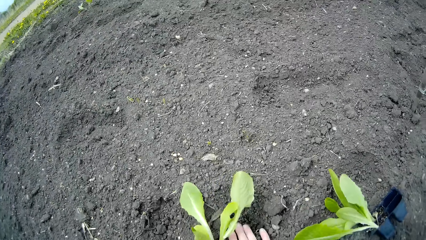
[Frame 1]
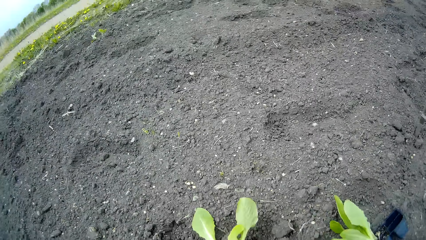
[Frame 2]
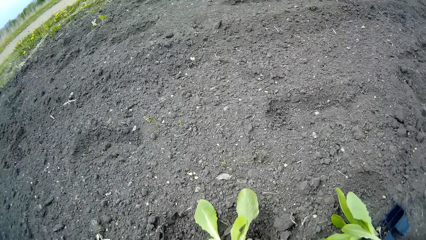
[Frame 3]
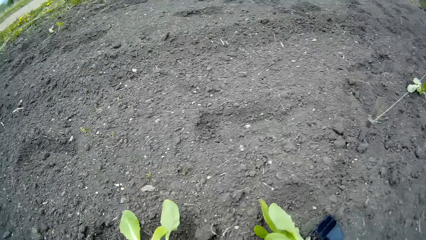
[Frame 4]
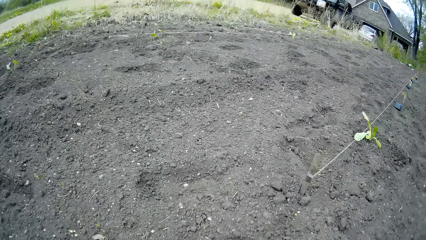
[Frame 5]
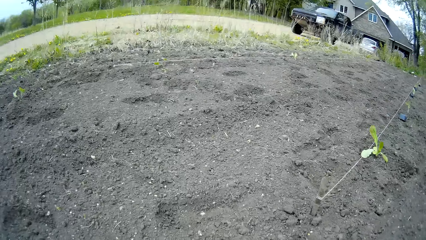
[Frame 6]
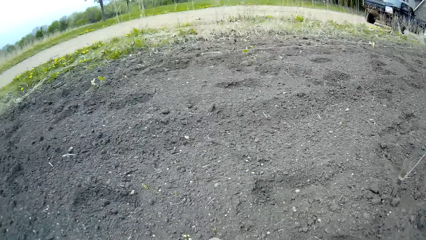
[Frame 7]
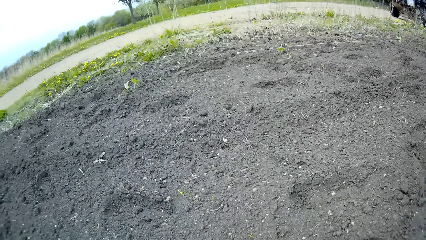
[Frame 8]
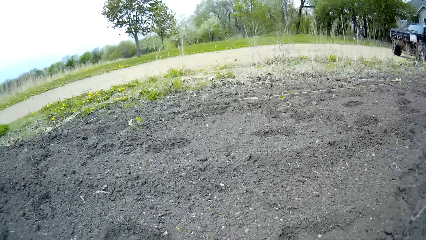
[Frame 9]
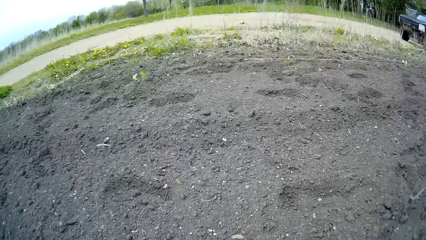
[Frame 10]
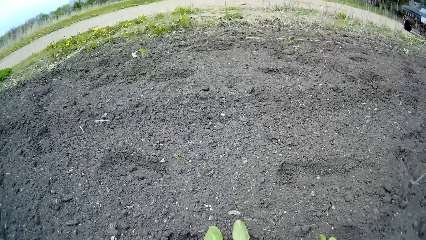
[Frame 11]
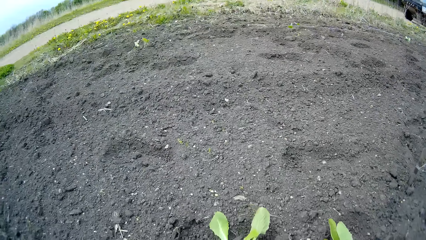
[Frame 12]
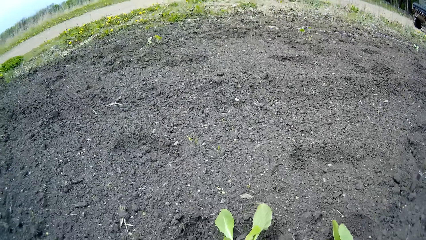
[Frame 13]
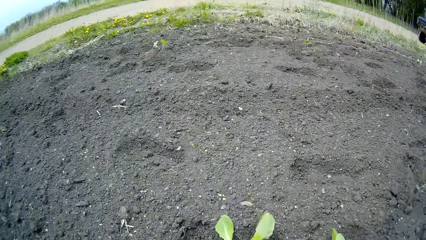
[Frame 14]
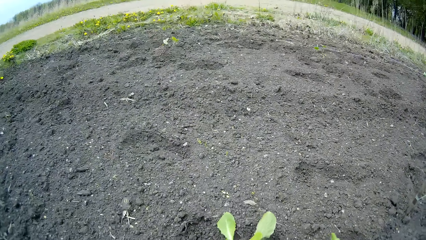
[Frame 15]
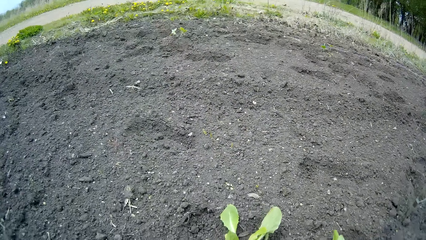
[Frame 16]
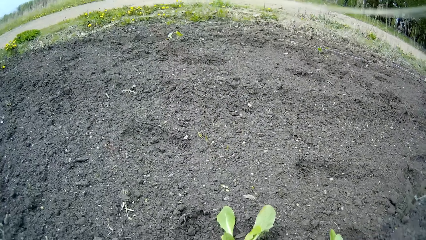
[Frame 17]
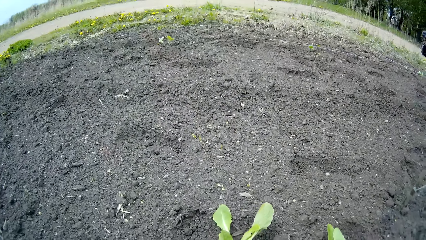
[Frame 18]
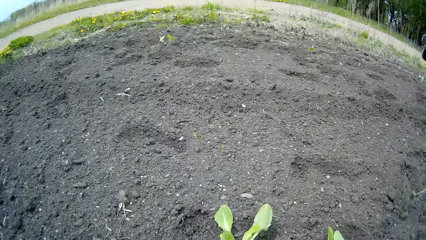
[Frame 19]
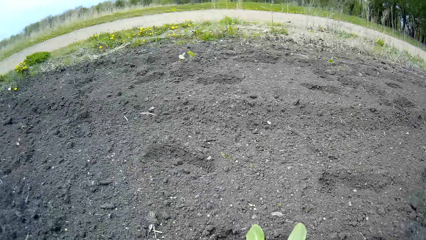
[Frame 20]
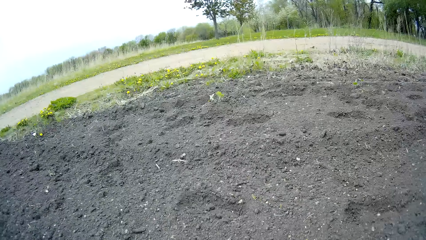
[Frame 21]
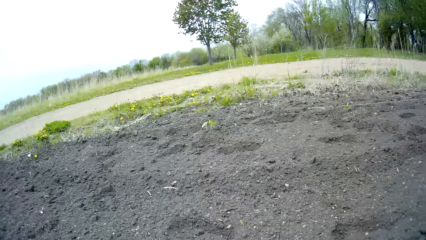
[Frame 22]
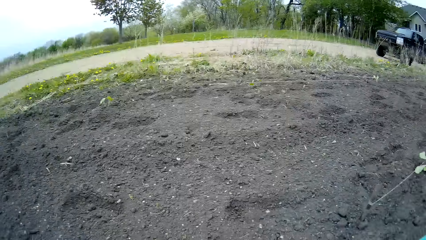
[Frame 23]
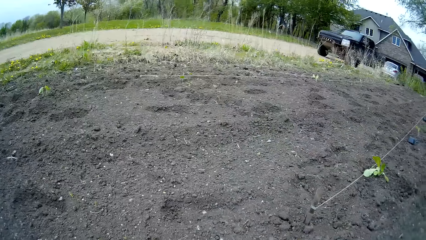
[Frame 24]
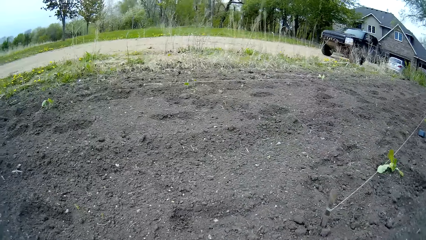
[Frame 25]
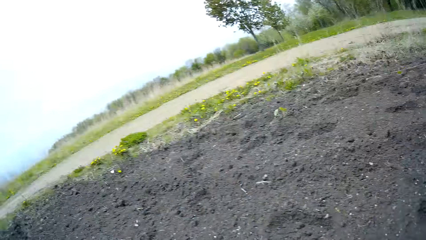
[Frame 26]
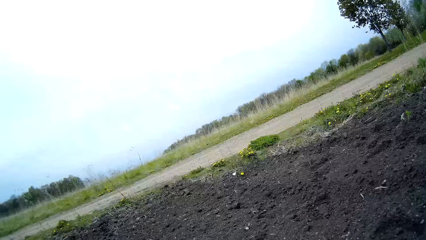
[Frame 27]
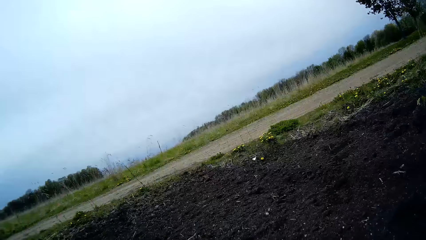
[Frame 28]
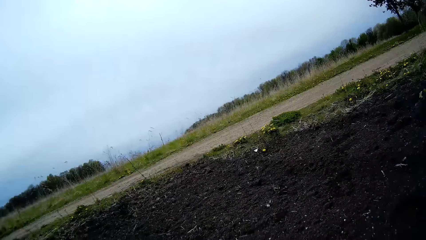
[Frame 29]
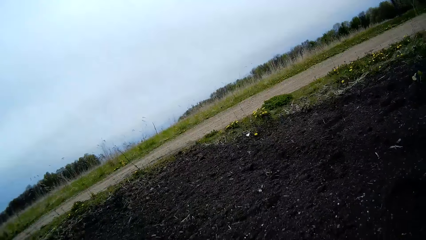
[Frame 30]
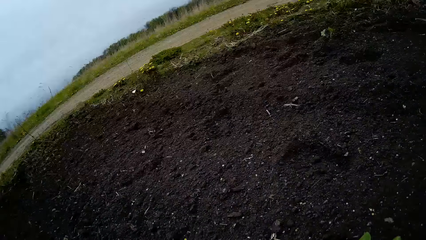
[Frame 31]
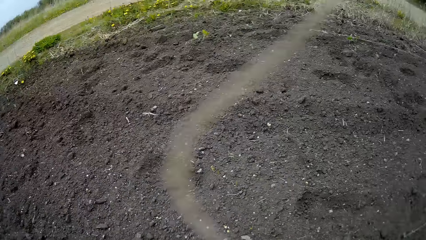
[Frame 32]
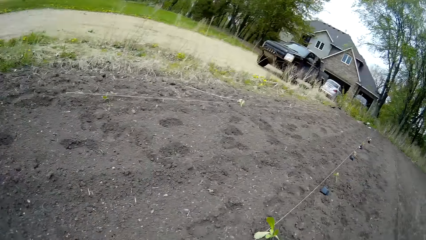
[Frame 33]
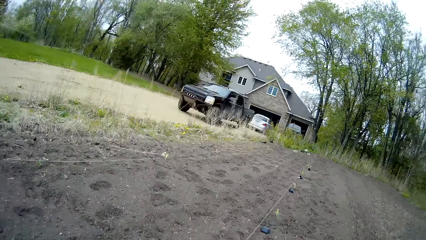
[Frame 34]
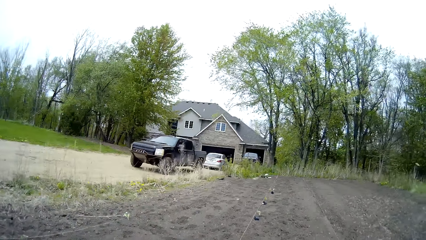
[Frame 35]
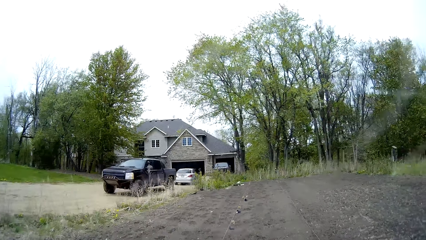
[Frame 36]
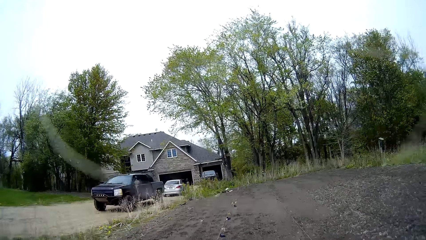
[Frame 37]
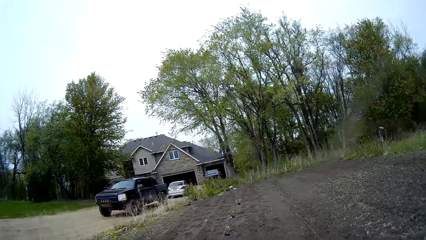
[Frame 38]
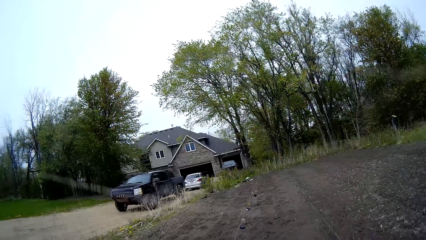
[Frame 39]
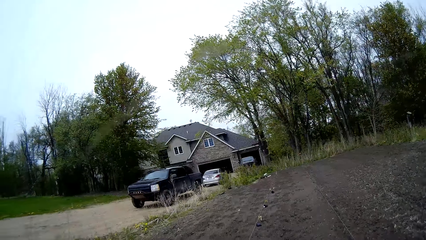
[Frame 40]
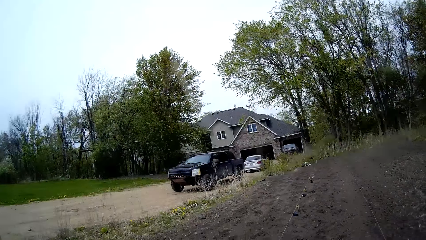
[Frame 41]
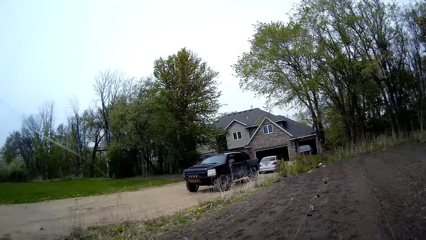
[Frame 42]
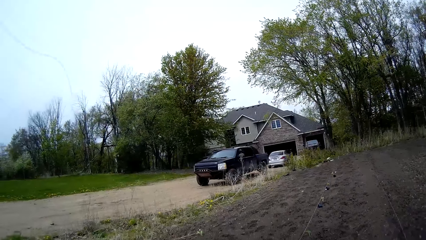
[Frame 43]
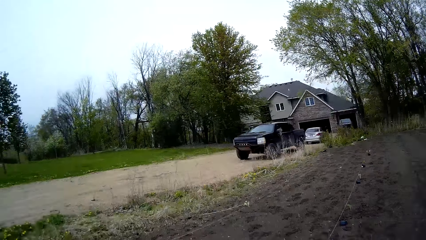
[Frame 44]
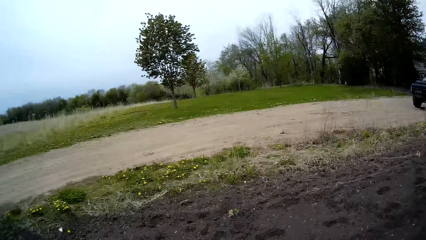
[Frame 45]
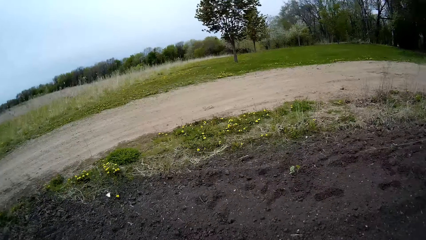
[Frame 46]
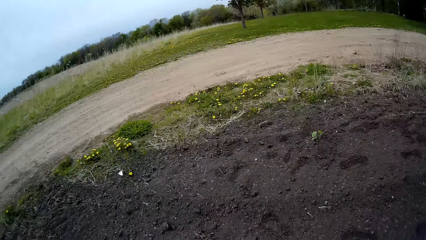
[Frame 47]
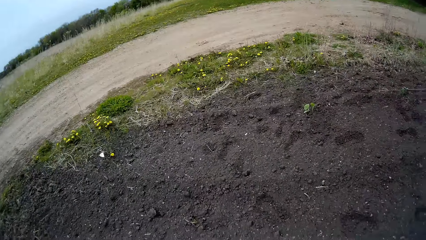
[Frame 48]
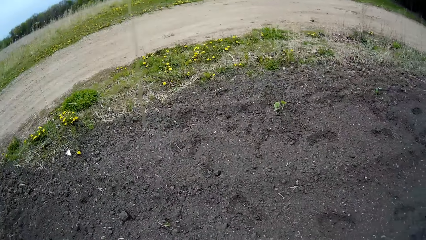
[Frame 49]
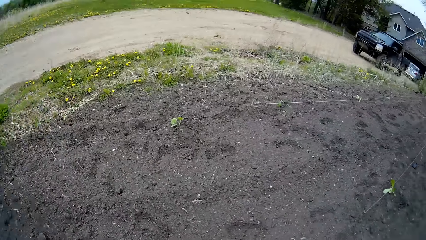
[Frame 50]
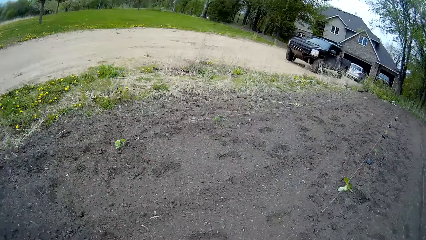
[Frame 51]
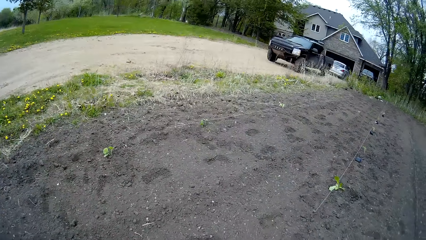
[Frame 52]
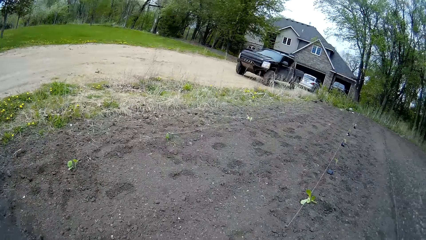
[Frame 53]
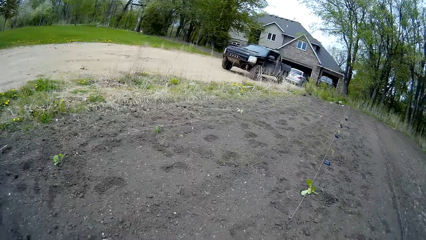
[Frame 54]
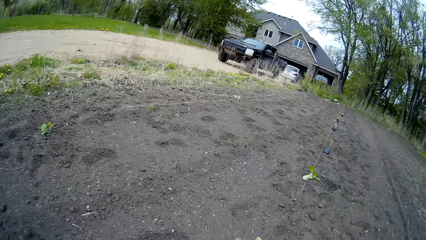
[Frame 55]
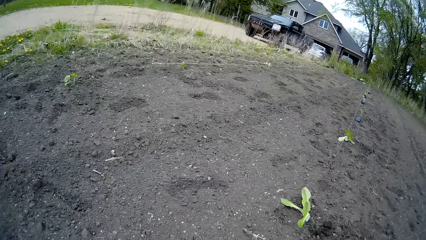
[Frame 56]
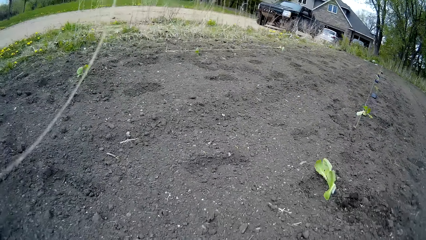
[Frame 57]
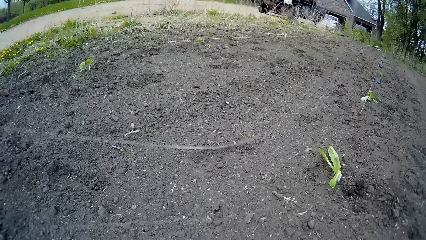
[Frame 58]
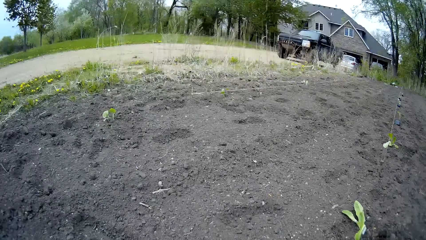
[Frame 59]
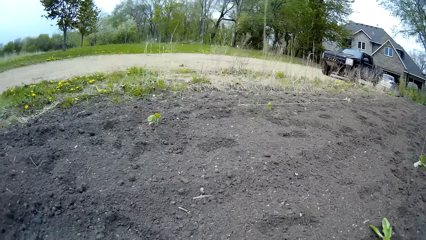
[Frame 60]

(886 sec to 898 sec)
The camera wearer looks around.

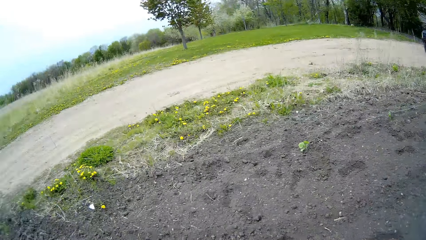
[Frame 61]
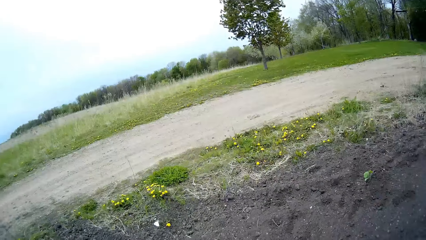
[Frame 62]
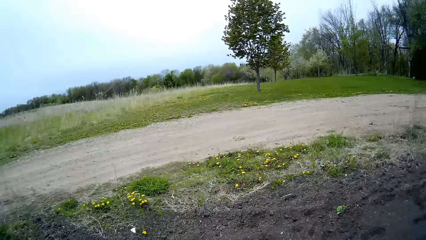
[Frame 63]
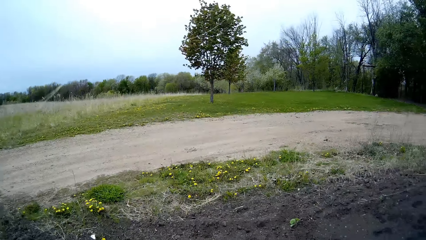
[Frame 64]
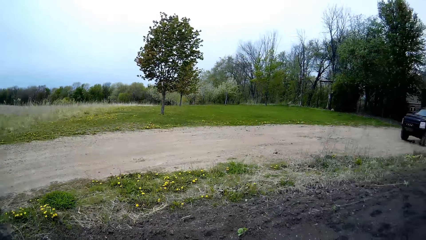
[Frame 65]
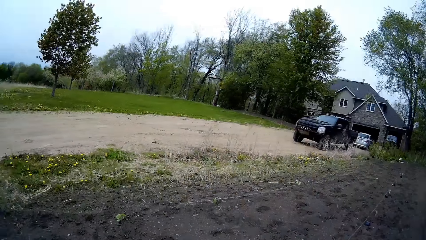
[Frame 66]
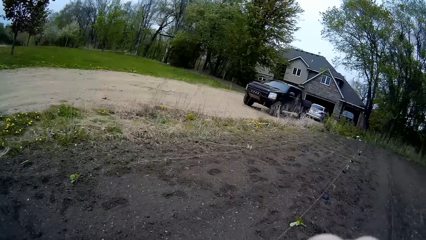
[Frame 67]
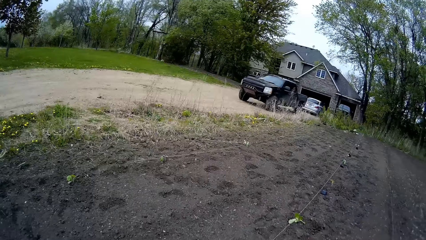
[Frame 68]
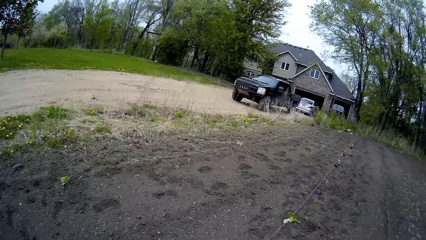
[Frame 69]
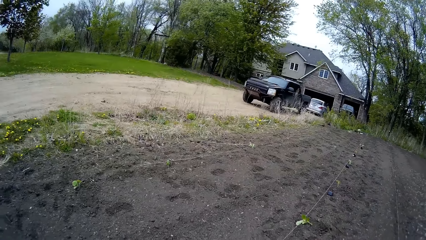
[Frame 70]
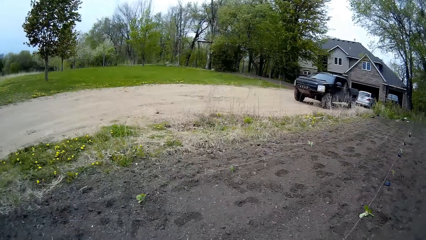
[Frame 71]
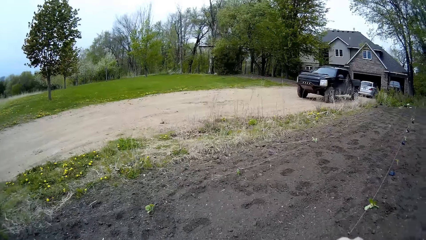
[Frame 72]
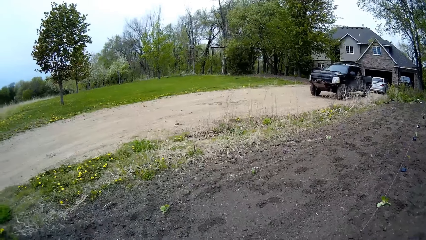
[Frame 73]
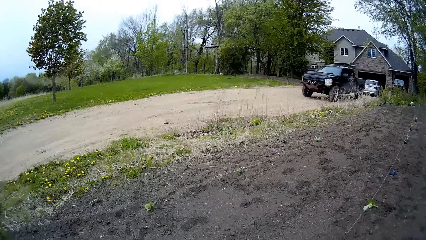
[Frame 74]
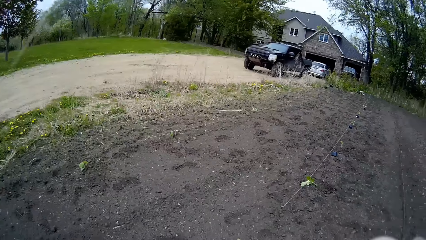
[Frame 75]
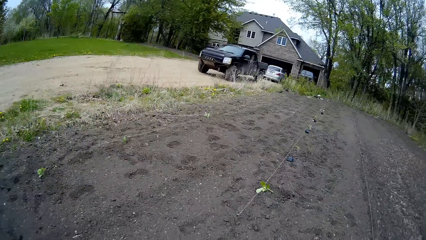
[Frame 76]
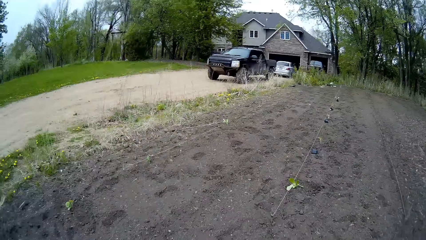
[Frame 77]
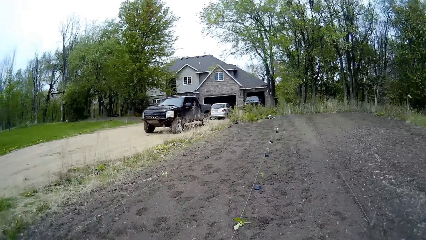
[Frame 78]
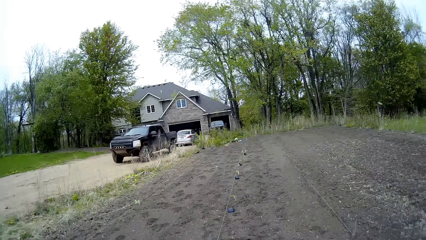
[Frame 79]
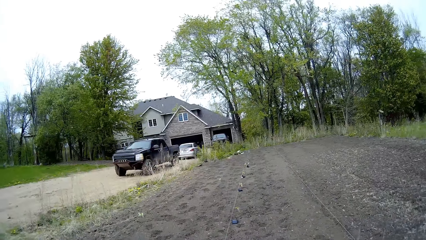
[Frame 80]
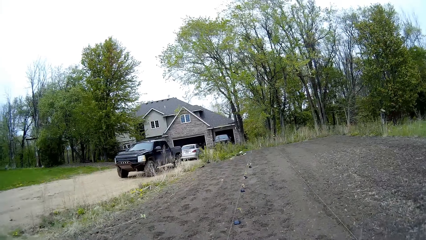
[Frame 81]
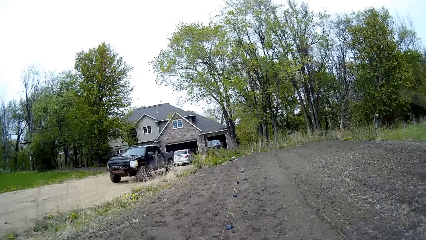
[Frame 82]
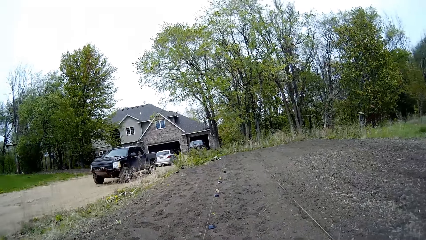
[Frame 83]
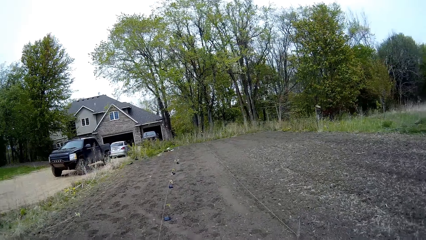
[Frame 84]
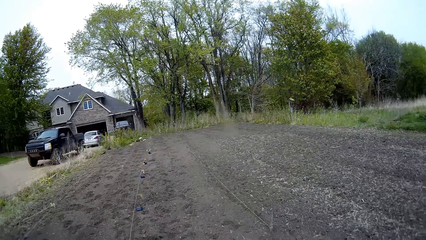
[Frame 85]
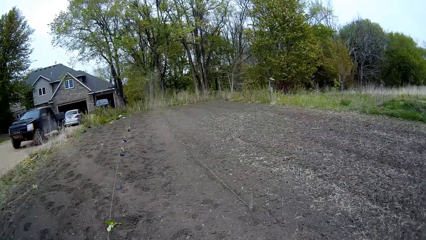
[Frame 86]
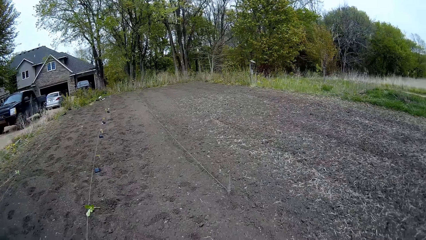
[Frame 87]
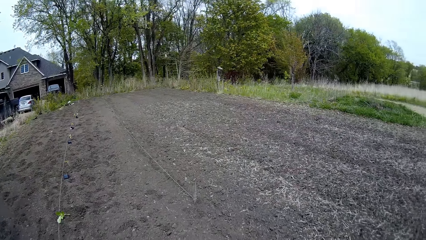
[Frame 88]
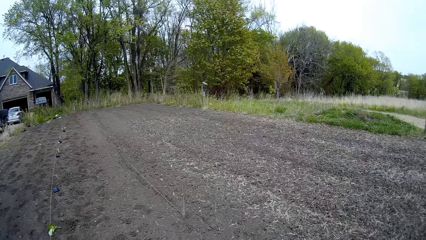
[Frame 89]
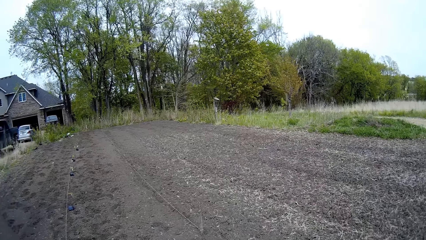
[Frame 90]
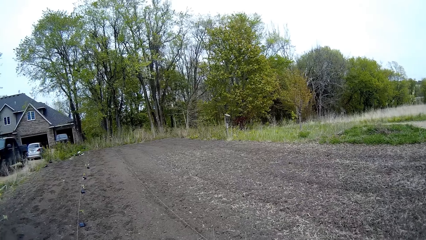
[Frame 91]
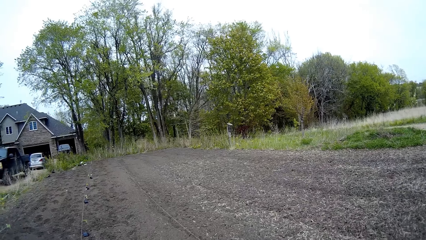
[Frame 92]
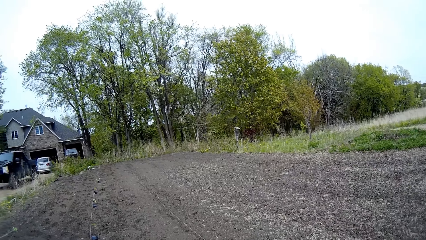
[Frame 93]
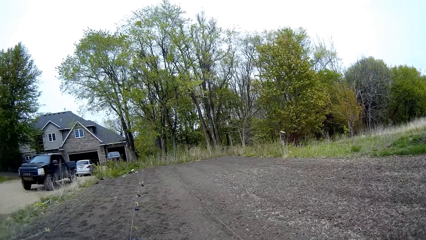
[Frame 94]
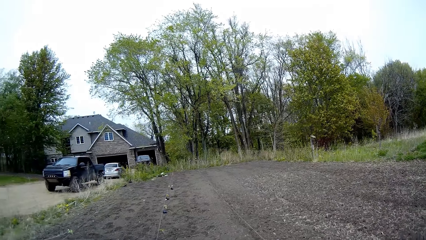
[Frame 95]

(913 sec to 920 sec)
The camera wearer raises his right hand to his face.
